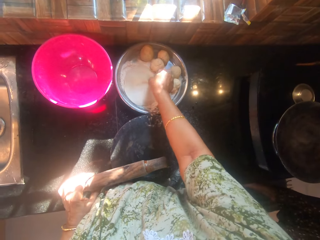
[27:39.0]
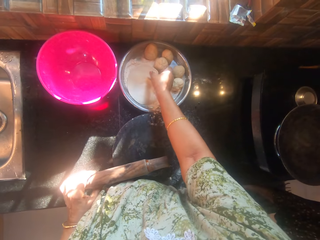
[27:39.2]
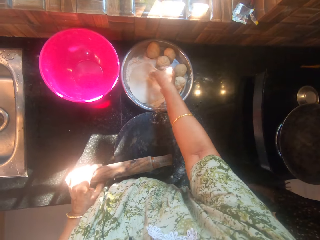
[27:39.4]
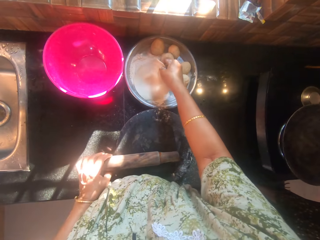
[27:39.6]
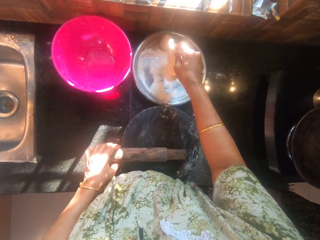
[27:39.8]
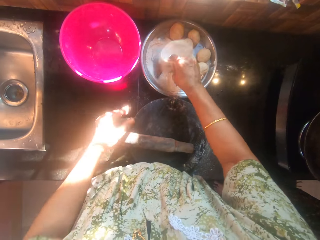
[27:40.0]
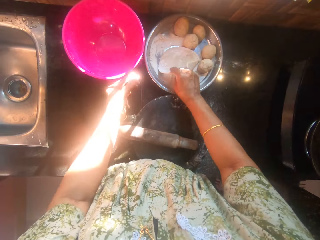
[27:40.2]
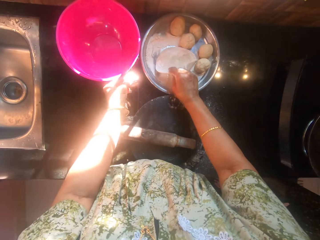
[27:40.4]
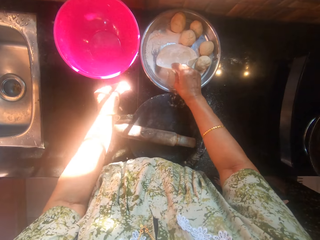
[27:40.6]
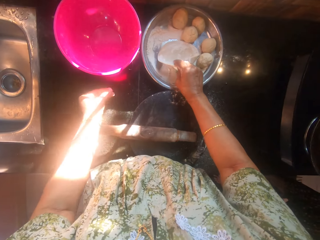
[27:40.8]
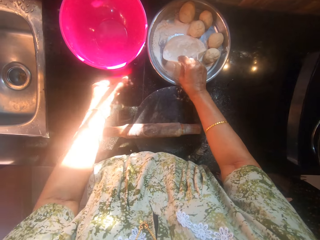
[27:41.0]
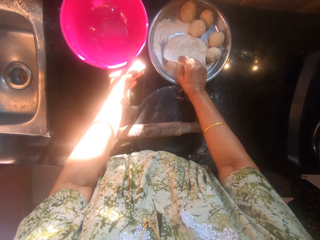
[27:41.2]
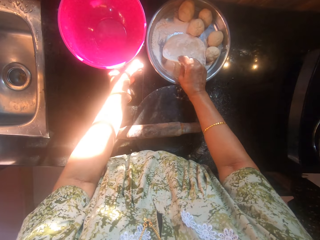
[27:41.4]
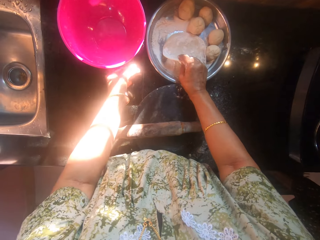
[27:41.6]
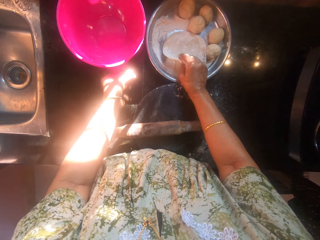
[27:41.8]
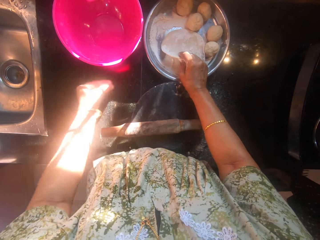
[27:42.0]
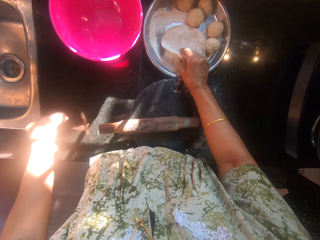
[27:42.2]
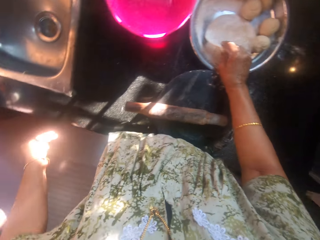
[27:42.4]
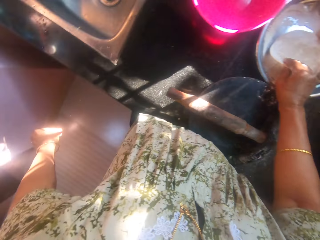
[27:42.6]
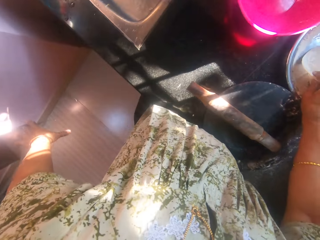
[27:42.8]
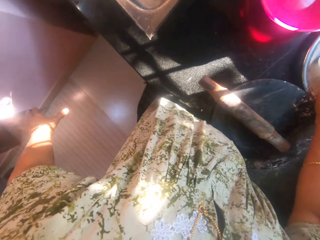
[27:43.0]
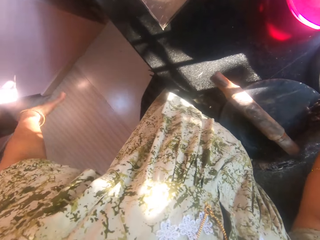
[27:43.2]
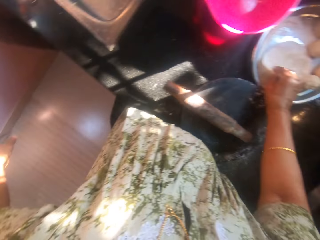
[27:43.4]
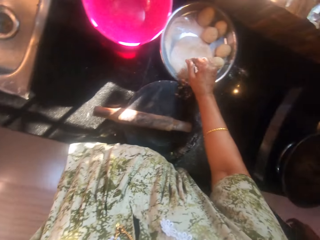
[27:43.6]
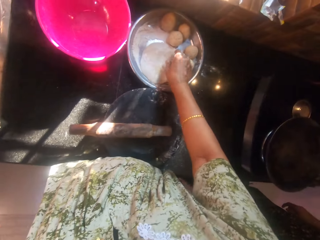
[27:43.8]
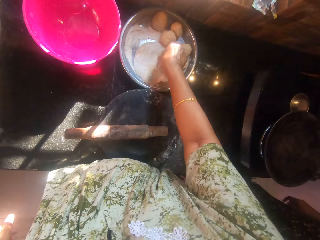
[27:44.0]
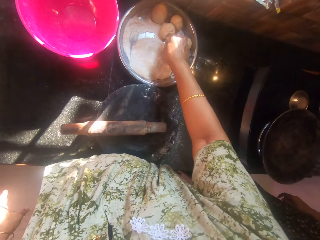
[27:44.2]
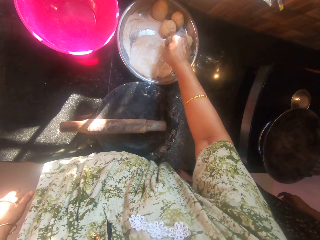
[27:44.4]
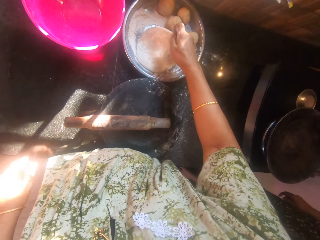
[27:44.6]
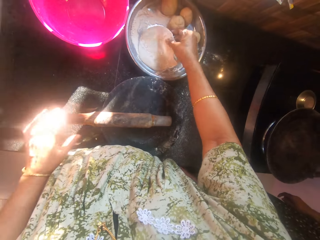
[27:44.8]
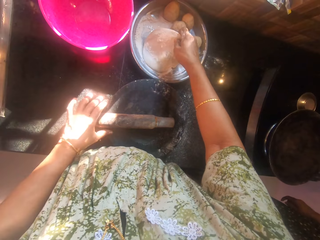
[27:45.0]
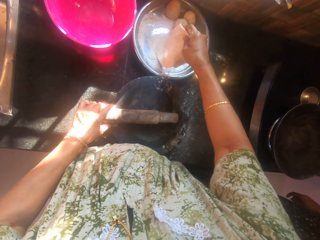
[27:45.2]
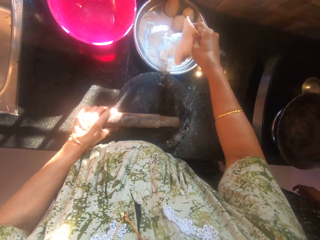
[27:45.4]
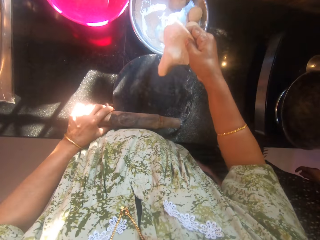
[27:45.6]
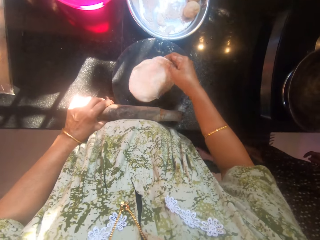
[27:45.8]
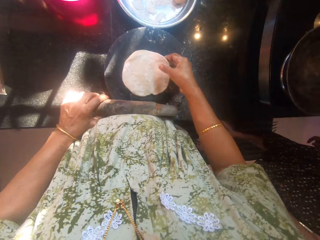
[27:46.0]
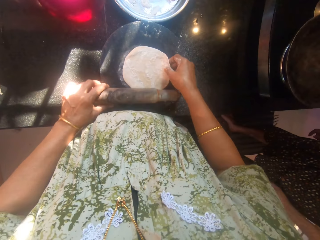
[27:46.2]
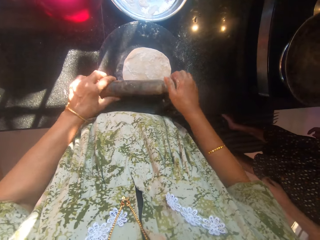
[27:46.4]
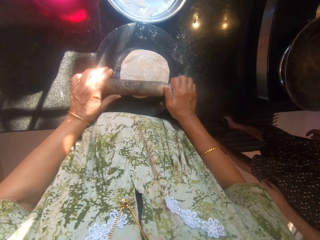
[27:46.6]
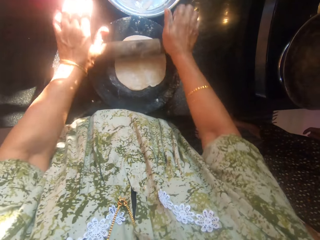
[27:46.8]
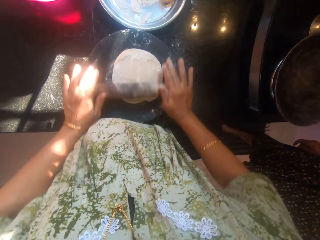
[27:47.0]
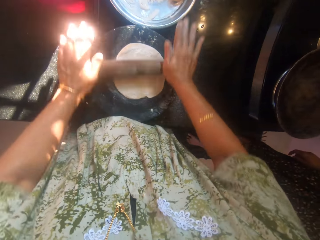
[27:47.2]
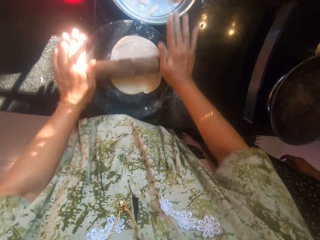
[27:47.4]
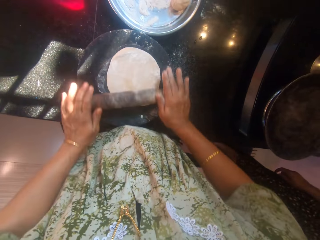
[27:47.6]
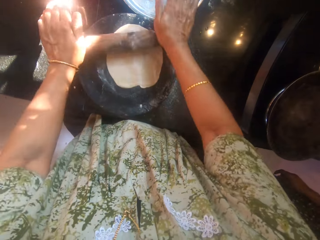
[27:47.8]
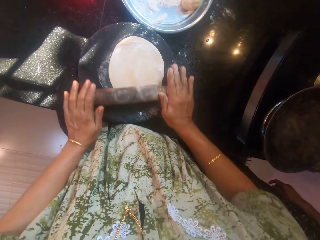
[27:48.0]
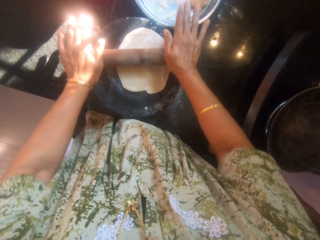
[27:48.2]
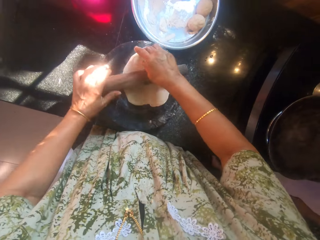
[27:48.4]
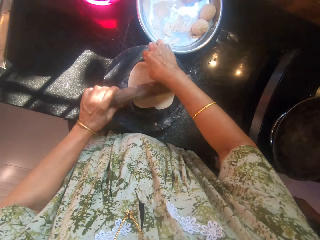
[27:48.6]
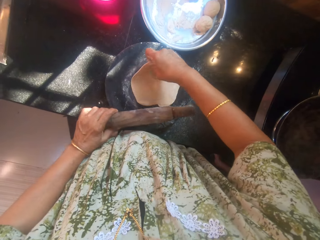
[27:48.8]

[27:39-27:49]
The camera wearer puts dough in flour. She turns the other dough around. She drops the rolling pin on the rolling board. She picks dirt from the bowl with her left hand and throws the dirt on the floor. She picks the other dough from the stainless bowl with her right hand and picks the rolling pin from the rolling board with her left hand. She drops the other dough on the rolling board and flattens the other dough with the rolling pin.

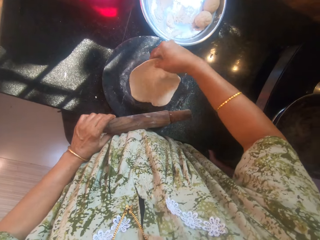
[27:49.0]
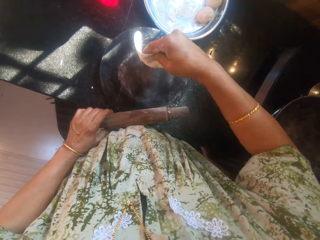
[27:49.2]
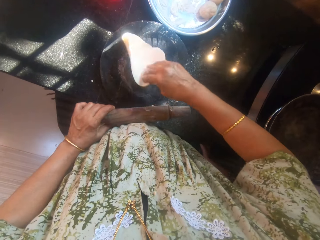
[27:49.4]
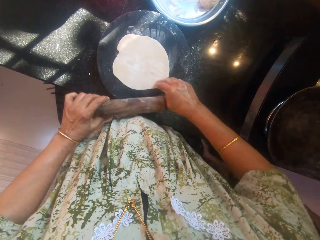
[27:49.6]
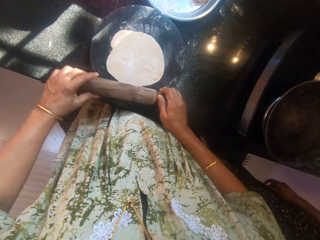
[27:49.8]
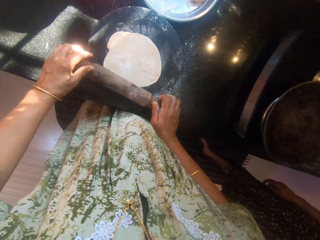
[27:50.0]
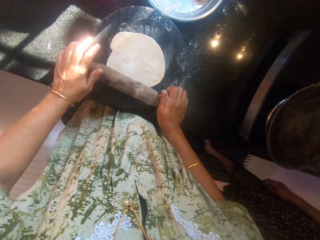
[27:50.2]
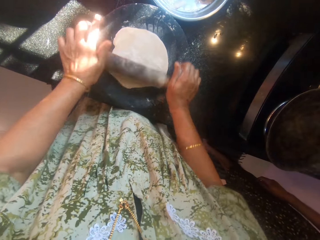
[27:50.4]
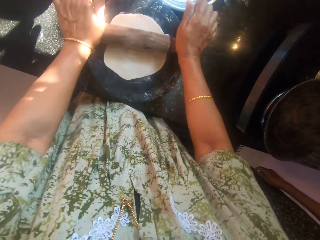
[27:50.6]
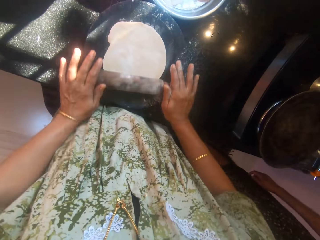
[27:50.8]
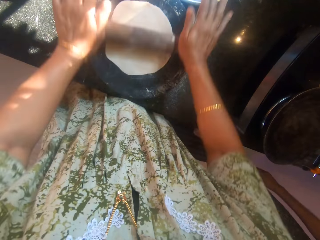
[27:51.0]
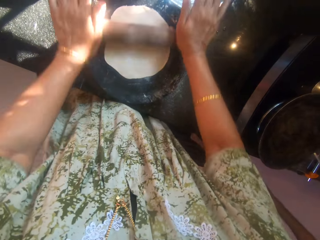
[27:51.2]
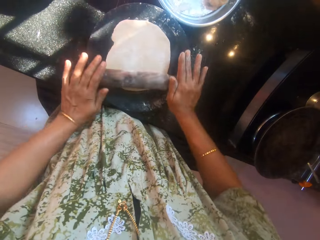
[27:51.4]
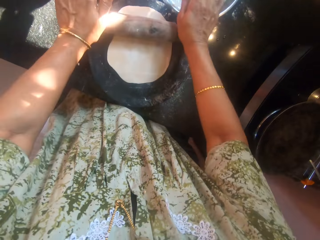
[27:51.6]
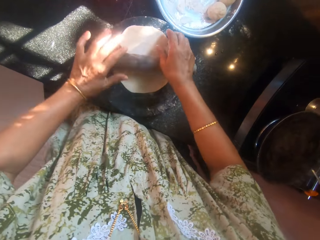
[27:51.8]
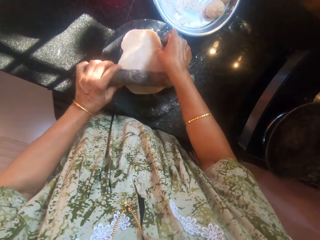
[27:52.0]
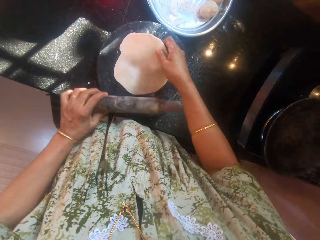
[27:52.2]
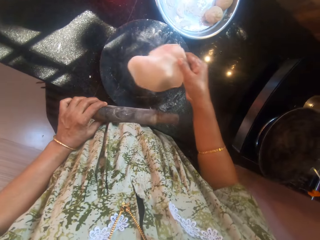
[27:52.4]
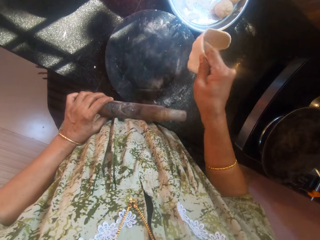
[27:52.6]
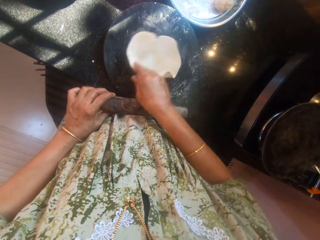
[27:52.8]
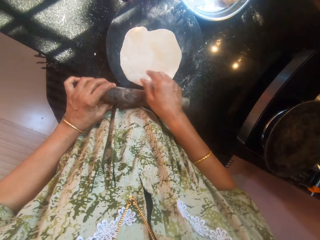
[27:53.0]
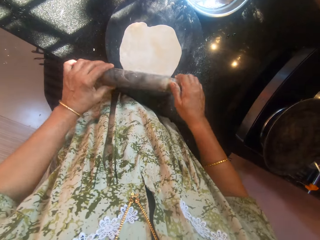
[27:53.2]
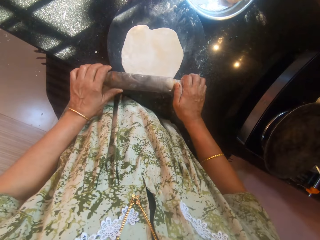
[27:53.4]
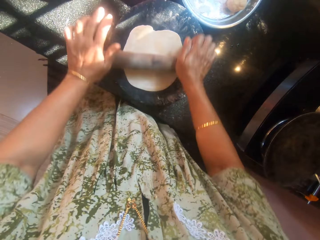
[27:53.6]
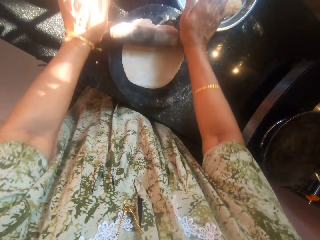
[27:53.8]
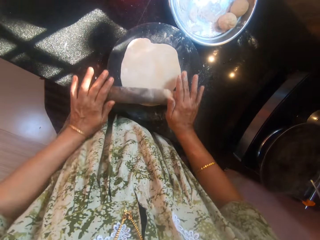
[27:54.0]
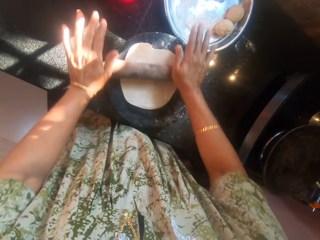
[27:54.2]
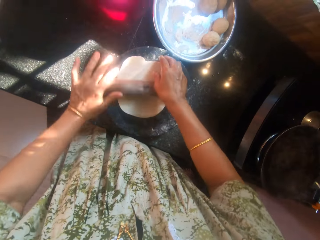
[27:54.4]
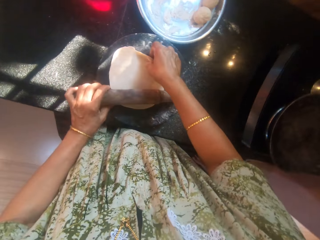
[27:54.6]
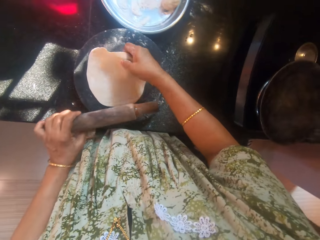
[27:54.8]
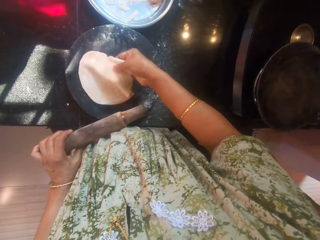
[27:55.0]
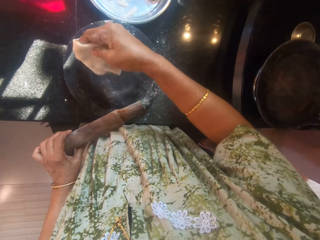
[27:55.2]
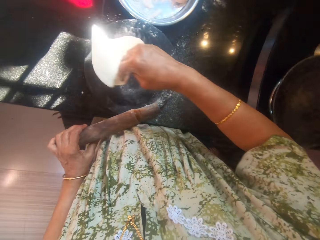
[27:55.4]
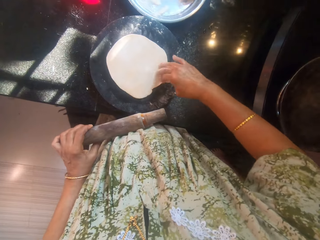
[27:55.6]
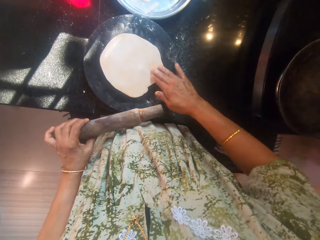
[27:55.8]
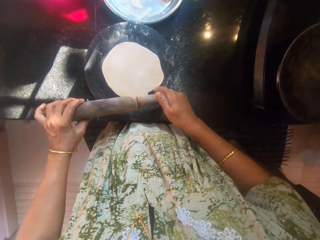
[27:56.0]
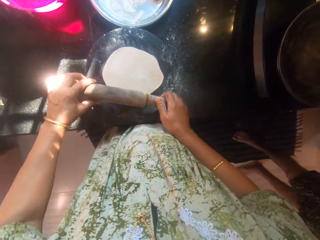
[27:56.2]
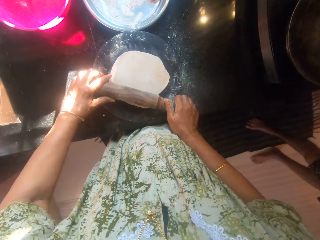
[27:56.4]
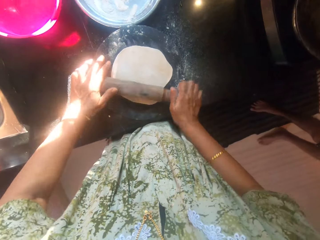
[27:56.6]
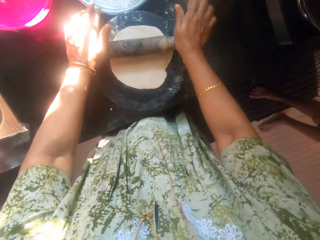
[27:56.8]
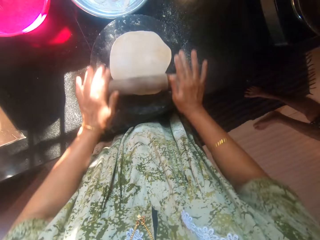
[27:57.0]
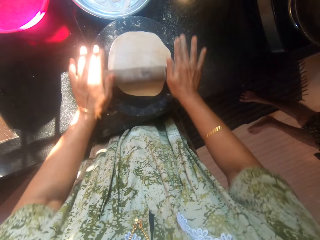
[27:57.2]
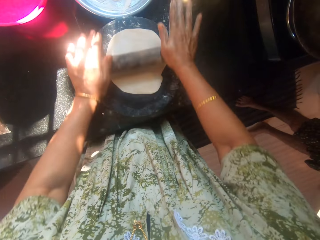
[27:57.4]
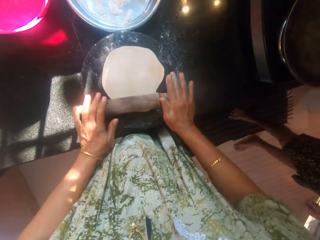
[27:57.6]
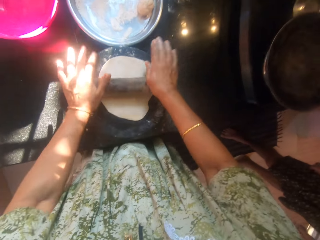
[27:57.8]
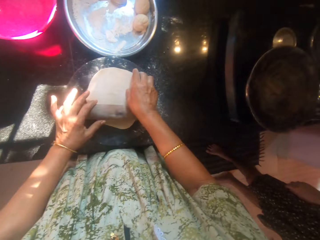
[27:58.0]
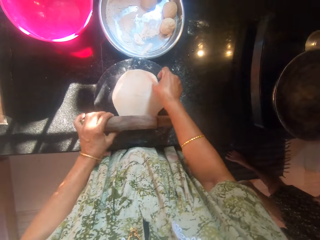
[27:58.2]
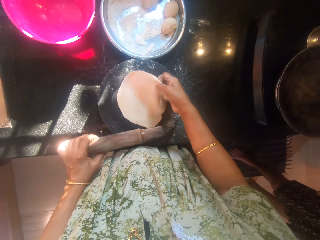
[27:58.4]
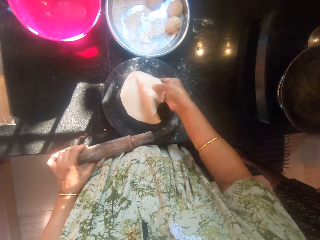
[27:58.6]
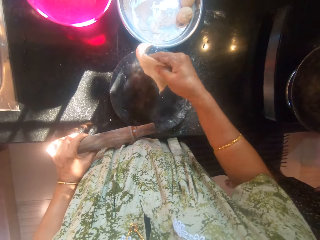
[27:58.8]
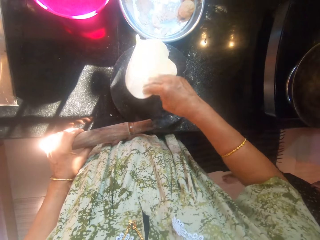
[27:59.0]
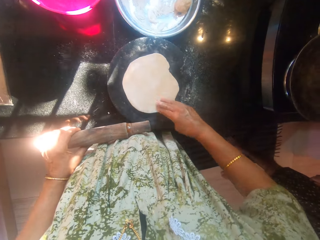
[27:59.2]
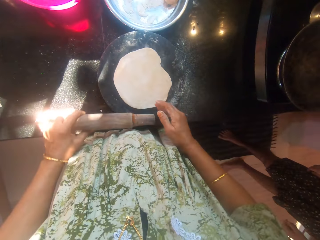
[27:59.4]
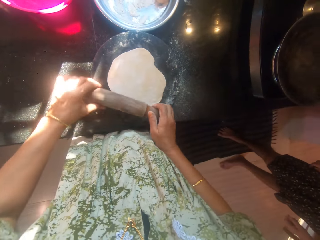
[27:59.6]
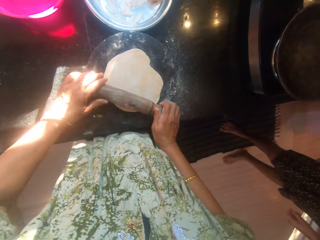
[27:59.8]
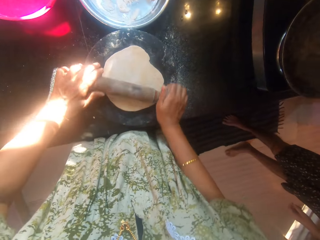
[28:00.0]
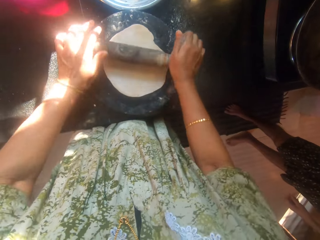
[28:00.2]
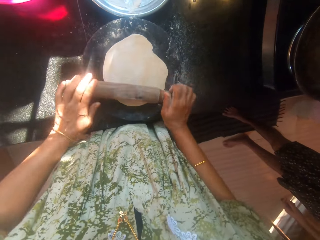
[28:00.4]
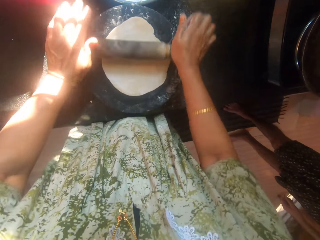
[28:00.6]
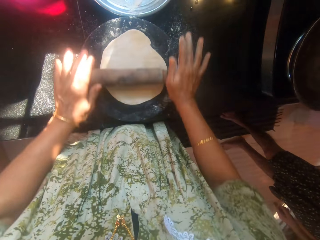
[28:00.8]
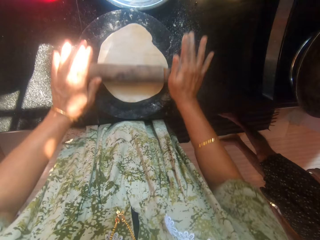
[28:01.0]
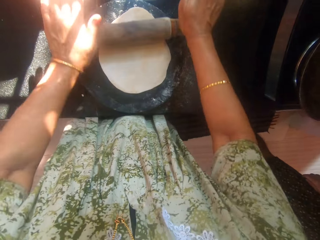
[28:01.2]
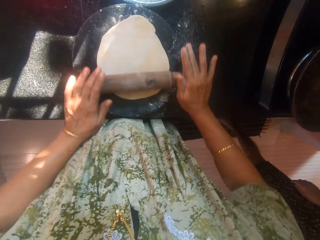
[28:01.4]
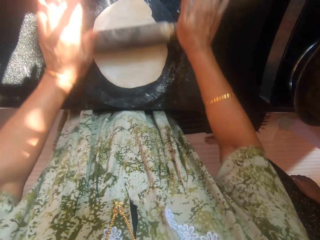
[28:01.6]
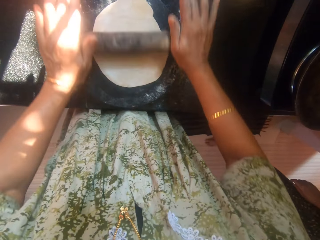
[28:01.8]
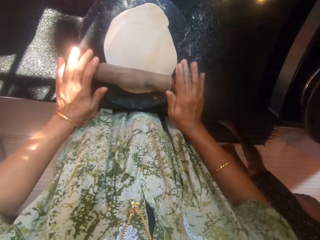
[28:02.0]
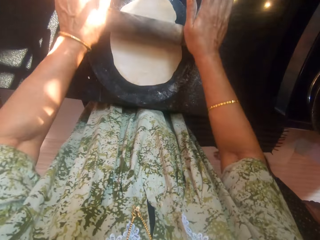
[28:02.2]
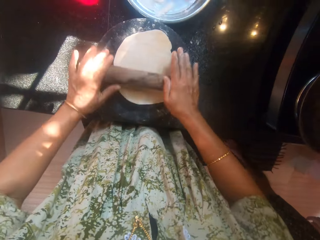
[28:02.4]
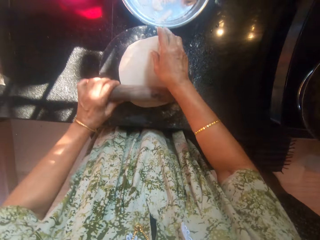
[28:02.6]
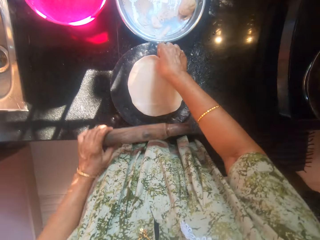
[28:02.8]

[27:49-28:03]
The camera wearer turns the other dough around. They flatten the other dough with the rolling pin. They turn the other dough around. They flatten the other dough with the rolling pin. They turn the other dough around. They flatten the other dough with the rolling pin. They turn the other dough around. They flatten the other dough with the rolling pin.
